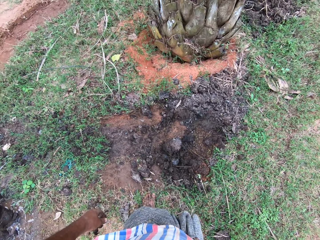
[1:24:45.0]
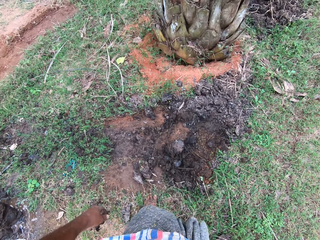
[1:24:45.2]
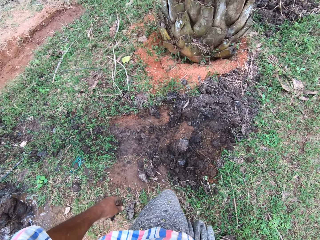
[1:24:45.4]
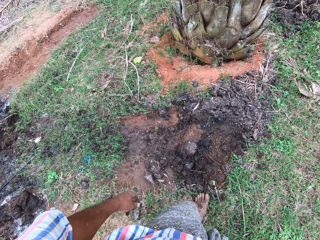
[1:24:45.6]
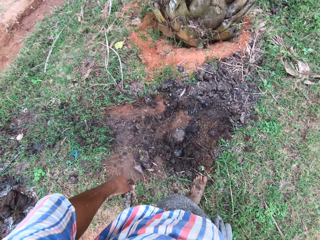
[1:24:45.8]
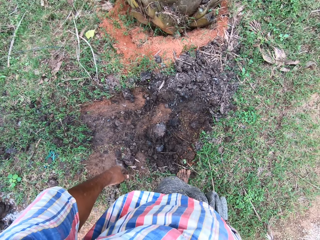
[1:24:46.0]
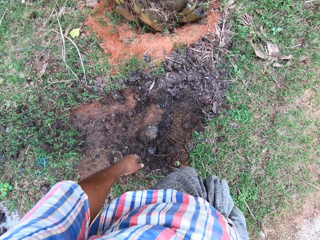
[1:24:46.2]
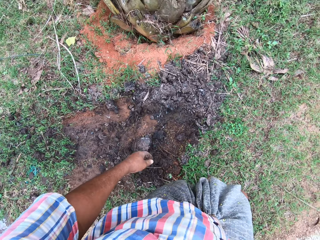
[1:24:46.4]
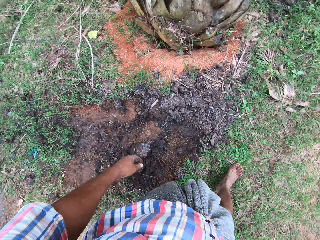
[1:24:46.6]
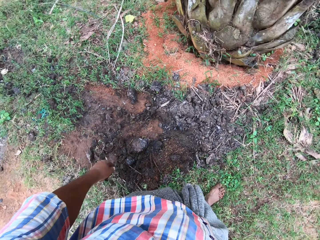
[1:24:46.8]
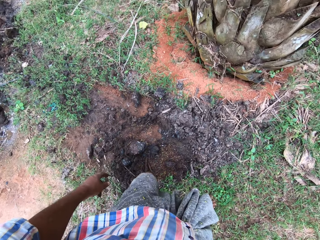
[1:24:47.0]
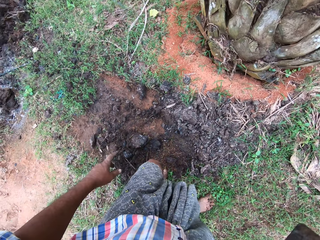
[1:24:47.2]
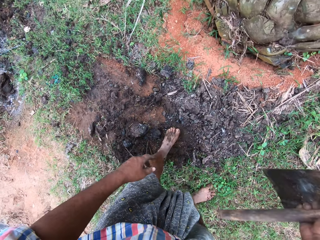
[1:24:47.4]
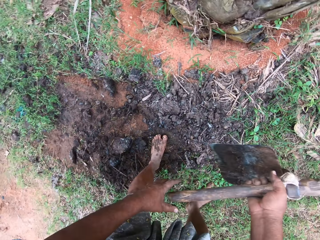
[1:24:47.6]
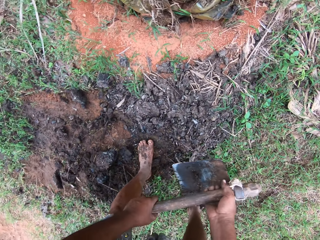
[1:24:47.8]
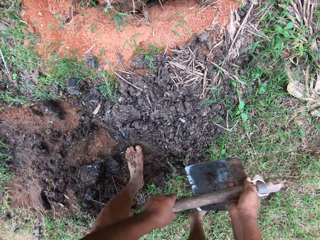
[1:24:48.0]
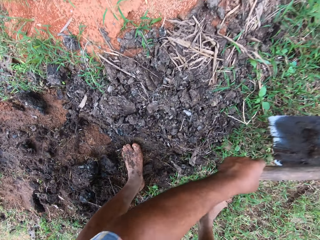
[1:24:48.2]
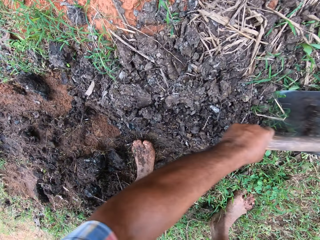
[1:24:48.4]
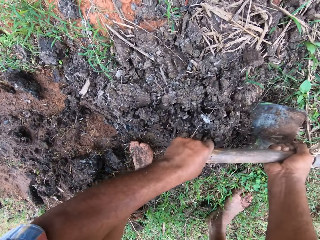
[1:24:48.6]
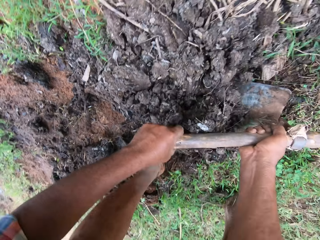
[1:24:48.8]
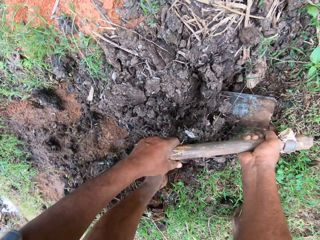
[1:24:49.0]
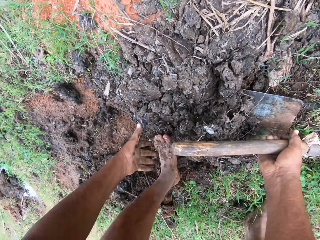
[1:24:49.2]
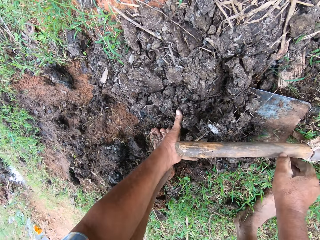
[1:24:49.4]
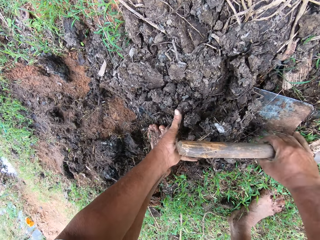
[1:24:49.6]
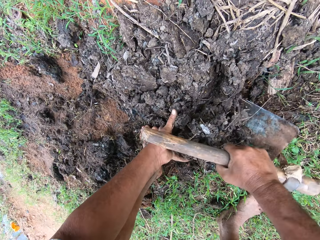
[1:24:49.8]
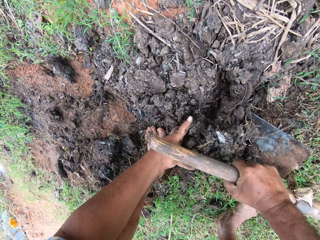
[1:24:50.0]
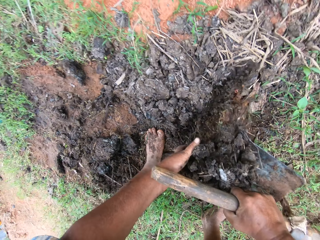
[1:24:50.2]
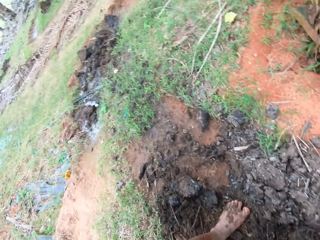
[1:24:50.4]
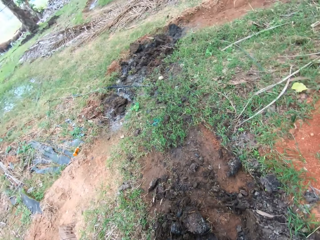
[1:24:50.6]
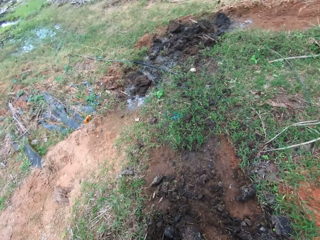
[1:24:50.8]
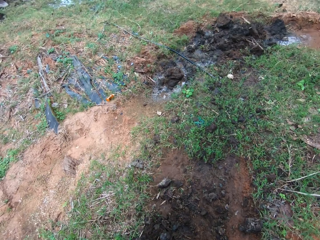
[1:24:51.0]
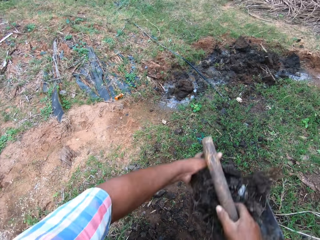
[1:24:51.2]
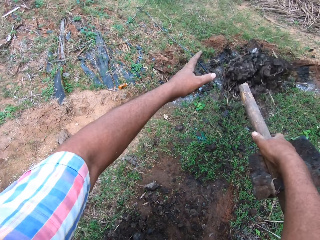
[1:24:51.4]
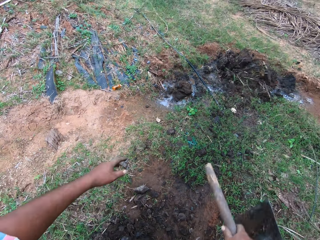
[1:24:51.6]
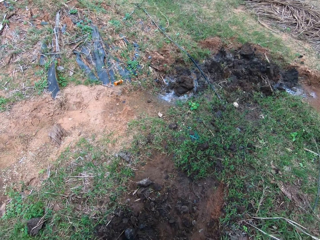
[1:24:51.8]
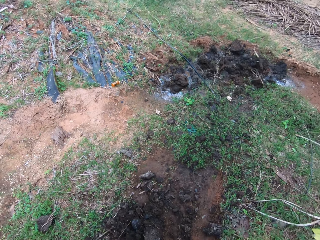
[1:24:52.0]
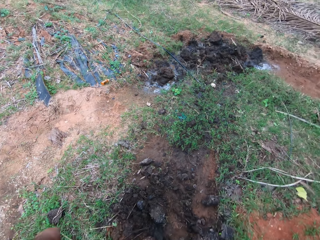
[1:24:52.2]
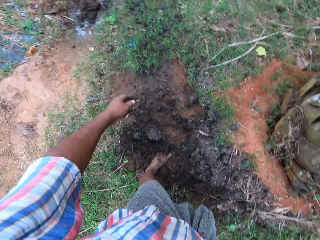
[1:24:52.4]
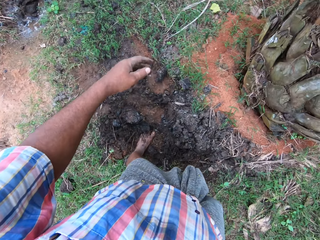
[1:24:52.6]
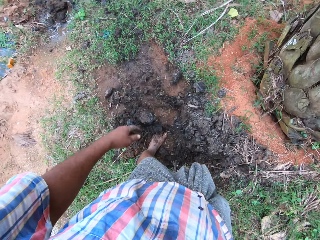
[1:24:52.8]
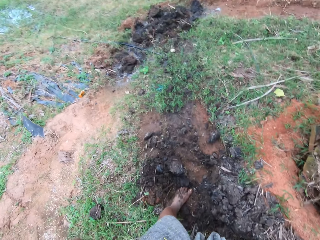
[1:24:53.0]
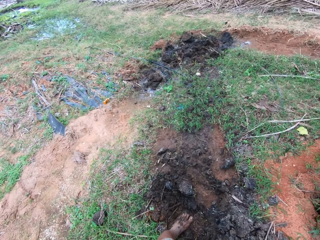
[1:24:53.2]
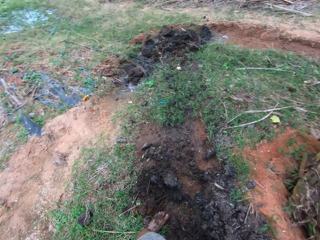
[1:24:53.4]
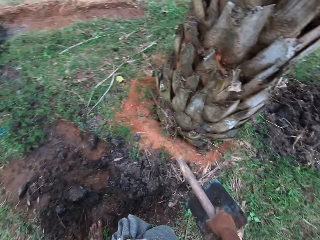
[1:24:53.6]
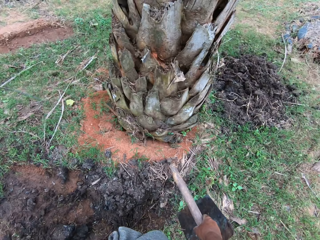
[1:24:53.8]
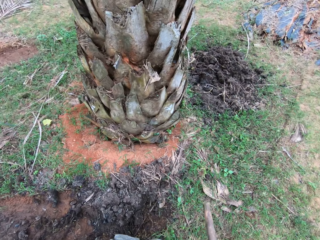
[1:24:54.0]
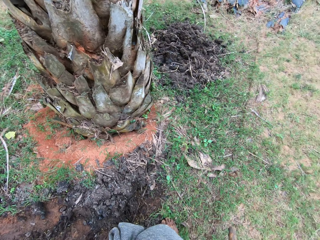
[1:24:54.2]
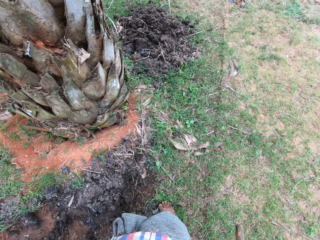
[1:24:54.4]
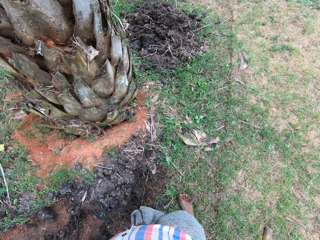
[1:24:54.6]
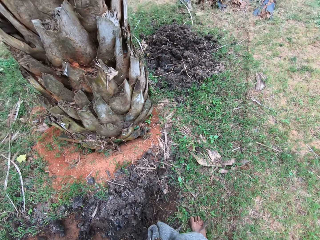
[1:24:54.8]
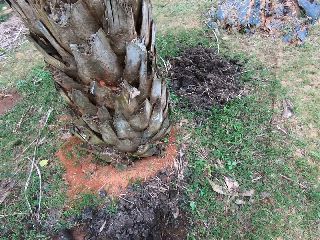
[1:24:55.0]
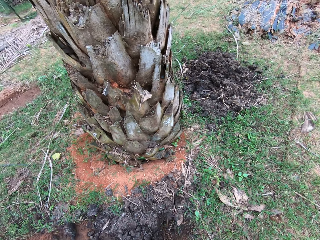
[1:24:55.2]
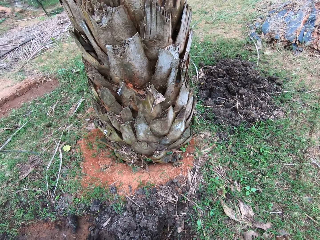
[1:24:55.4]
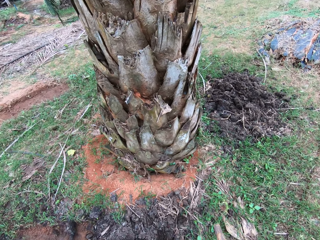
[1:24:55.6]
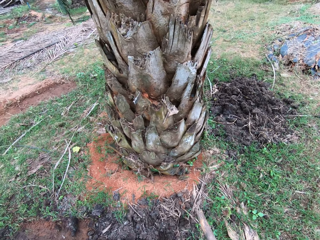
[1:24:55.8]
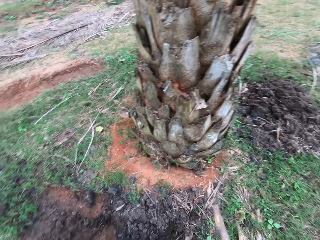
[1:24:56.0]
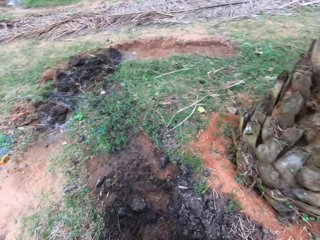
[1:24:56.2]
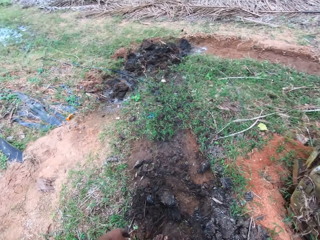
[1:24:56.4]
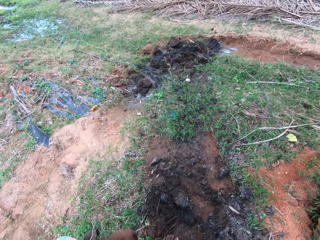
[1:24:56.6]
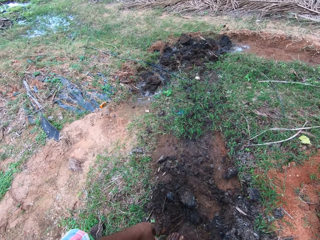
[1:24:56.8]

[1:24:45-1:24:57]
The camera wearer hoes the farm land with the hoe in his hands. He moves the manure with the hoe. He packs the manure with his left hand and the hoe. He throws the manure on the farm land. He looks around the garden.

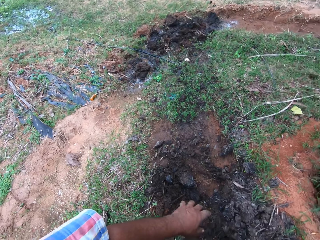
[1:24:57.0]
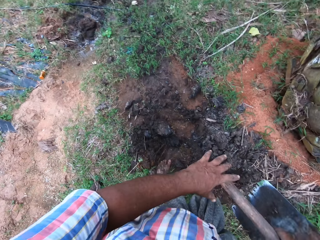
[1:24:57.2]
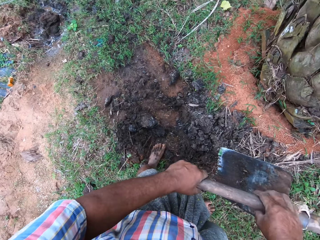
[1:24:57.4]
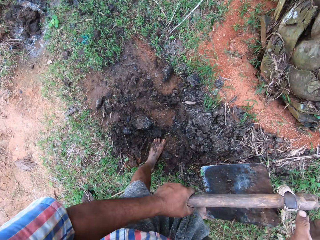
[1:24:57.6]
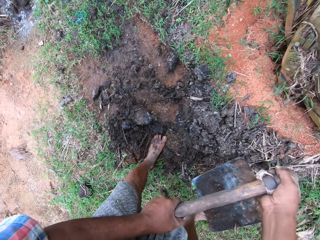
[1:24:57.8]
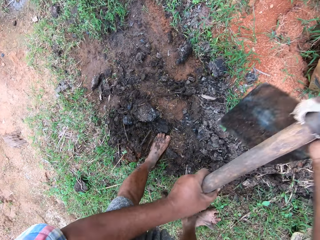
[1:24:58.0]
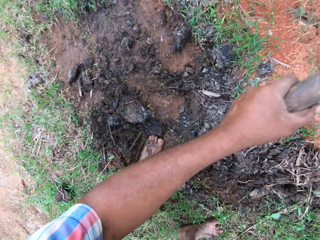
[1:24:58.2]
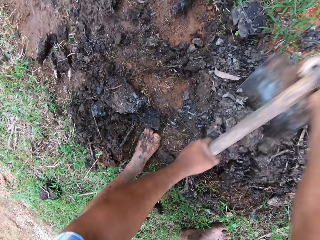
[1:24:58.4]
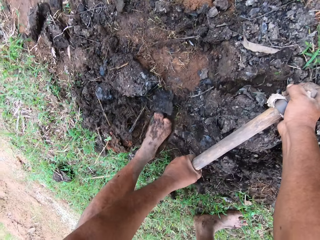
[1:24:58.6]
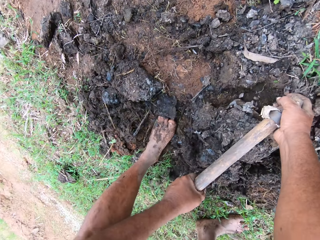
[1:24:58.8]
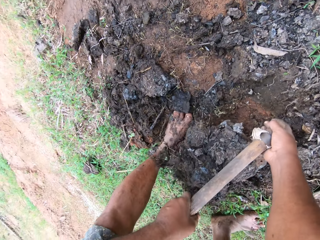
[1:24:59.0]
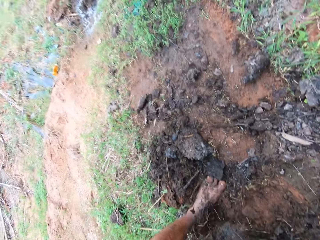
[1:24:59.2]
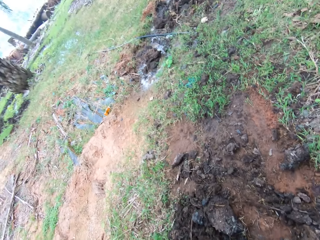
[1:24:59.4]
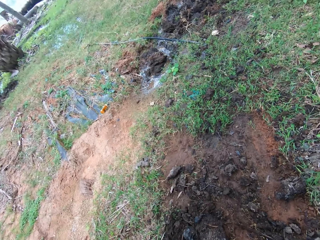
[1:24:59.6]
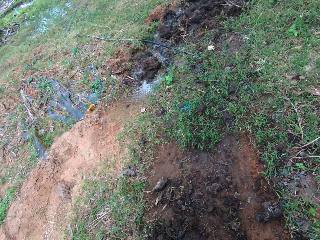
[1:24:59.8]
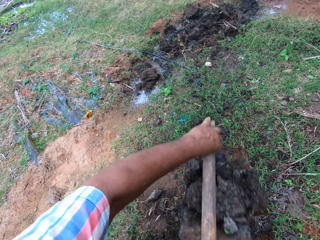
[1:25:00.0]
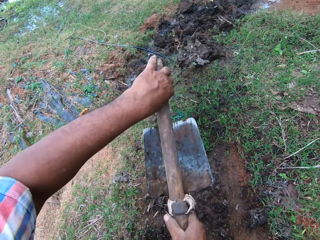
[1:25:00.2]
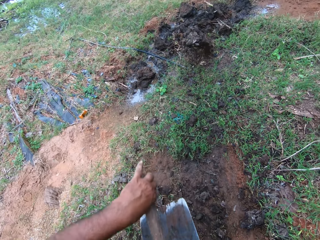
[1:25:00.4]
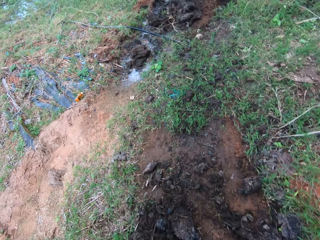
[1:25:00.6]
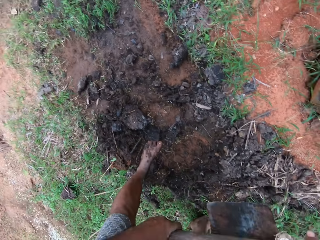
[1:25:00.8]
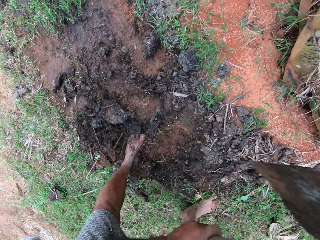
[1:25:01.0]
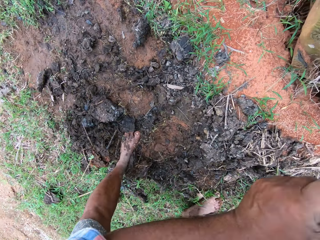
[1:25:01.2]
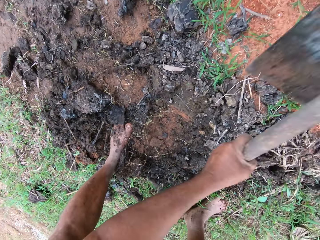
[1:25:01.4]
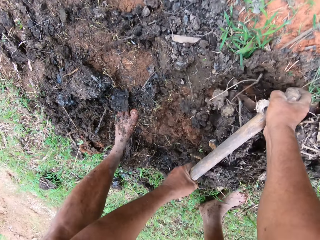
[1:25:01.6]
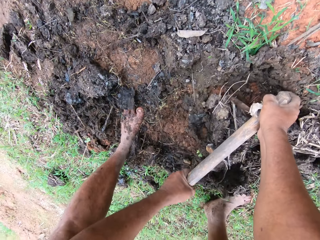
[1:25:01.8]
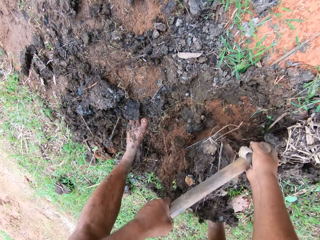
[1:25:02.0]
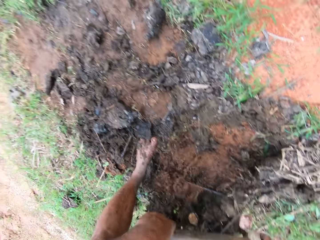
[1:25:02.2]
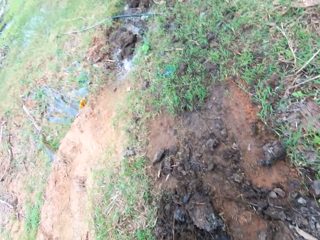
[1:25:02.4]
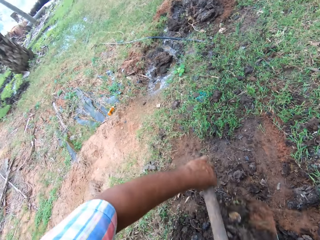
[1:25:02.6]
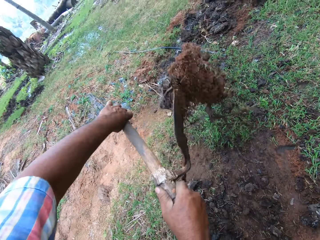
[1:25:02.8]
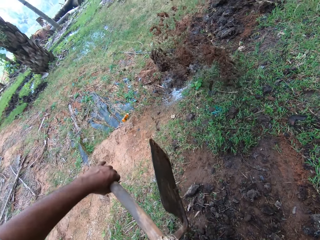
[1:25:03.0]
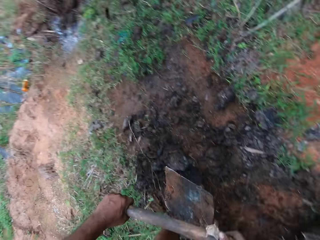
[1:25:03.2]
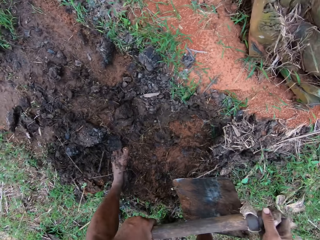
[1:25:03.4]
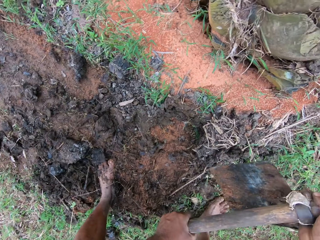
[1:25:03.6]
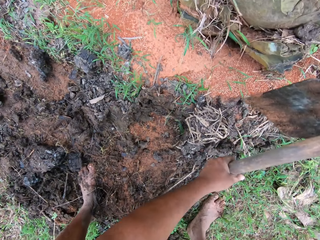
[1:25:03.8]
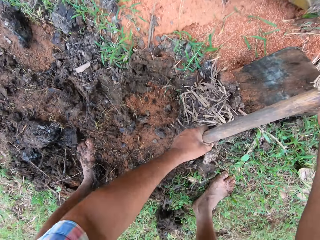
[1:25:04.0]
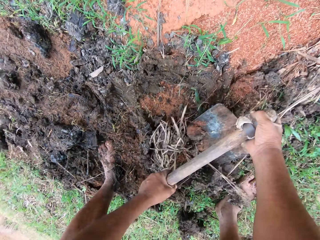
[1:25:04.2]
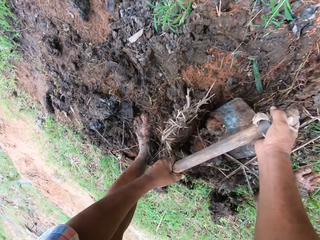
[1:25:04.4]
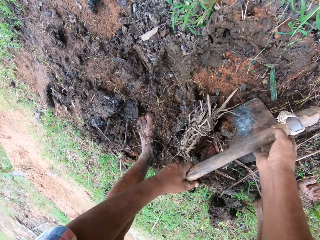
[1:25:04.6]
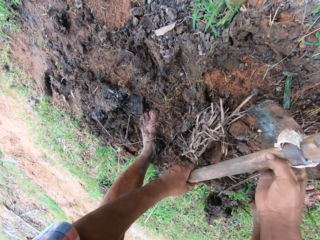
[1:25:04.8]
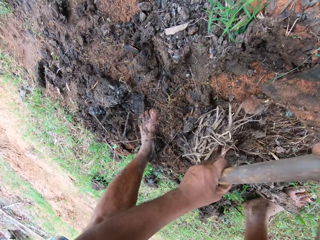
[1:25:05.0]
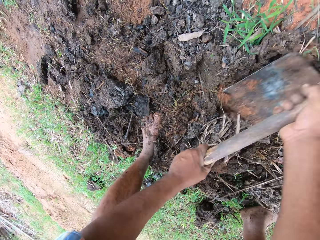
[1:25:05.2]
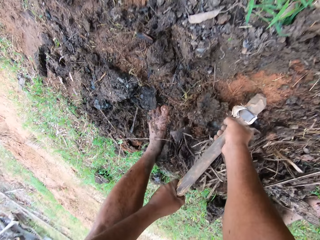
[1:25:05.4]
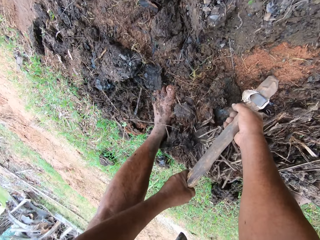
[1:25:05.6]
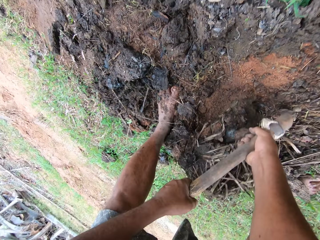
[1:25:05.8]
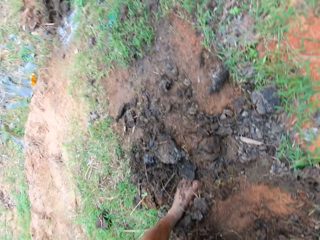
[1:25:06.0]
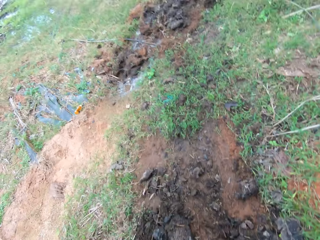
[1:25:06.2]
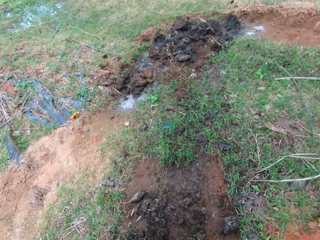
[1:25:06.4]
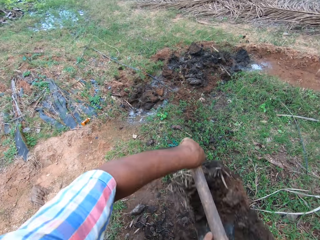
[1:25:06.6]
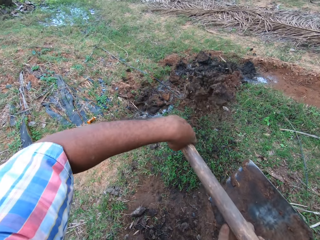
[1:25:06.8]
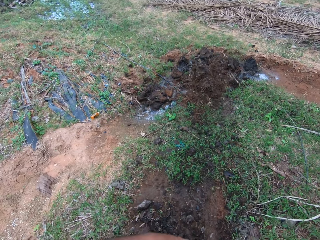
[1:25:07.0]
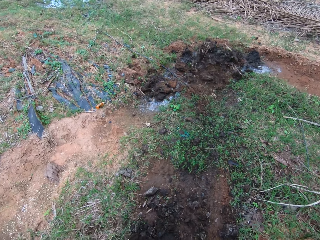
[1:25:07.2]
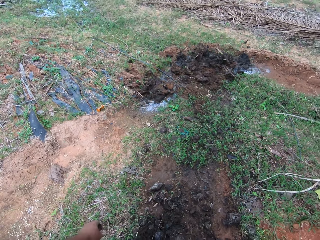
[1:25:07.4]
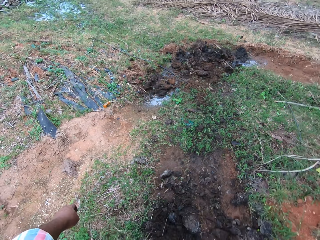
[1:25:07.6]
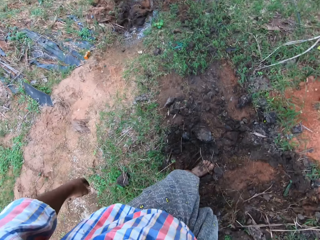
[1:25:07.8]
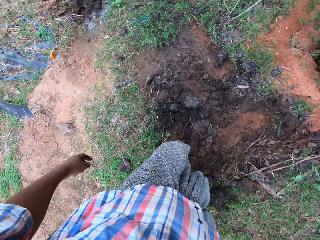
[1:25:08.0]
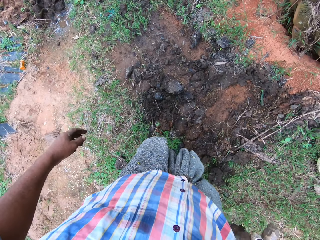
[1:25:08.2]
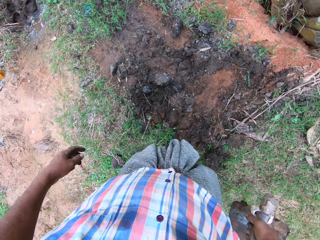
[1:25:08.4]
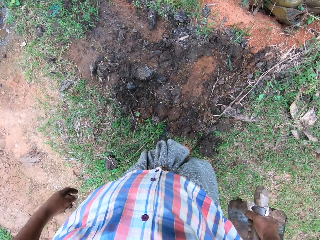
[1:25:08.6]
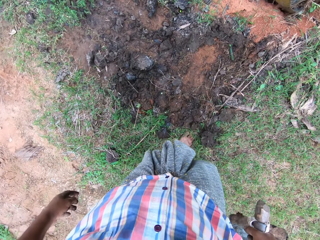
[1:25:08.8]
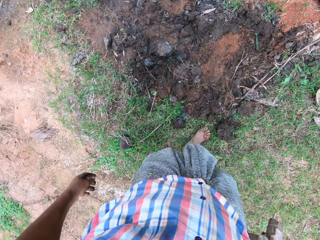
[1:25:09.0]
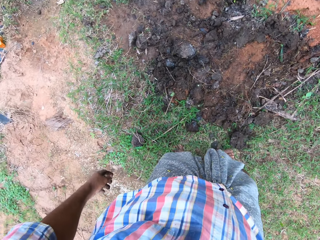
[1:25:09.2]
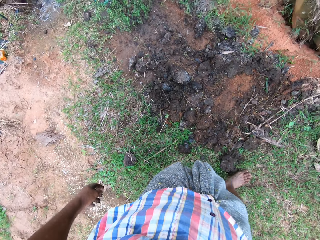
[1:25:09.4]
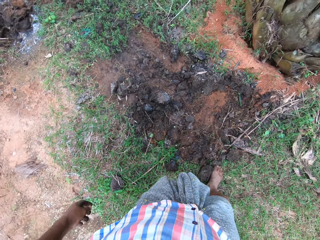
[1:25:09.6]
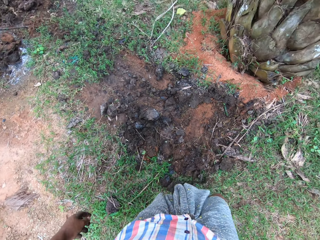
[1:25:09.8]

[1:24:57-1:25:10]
The camera wearer hoes the farm land with the hoe in his hands. He moves the manure with the hoe. He moves the manure with the hoe again. He looks around the garden.
